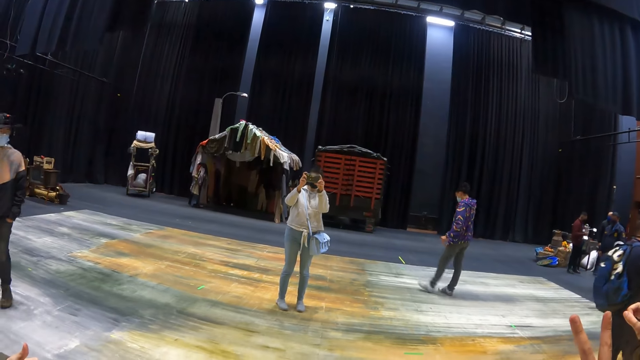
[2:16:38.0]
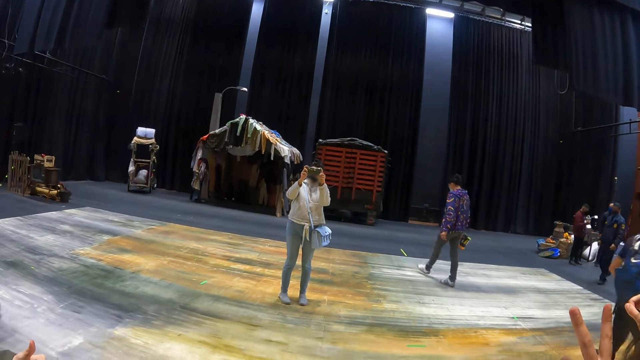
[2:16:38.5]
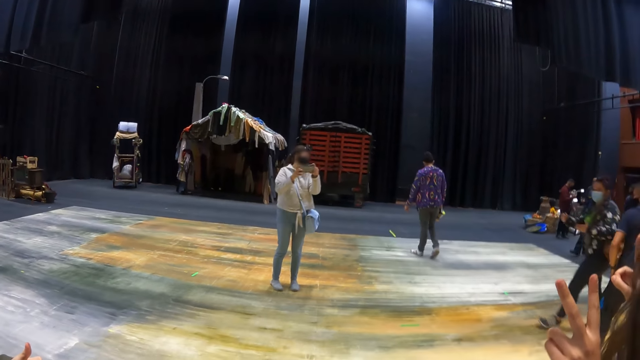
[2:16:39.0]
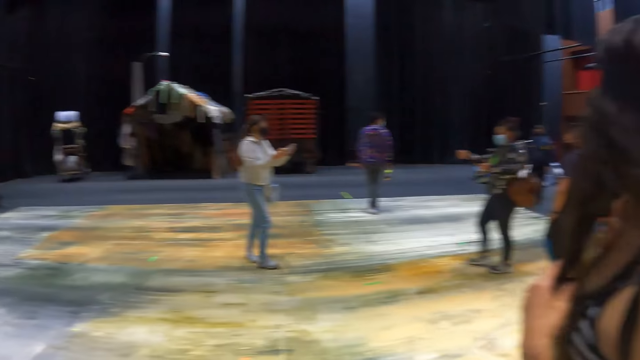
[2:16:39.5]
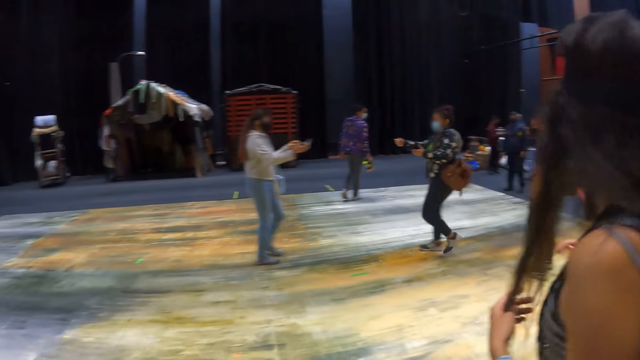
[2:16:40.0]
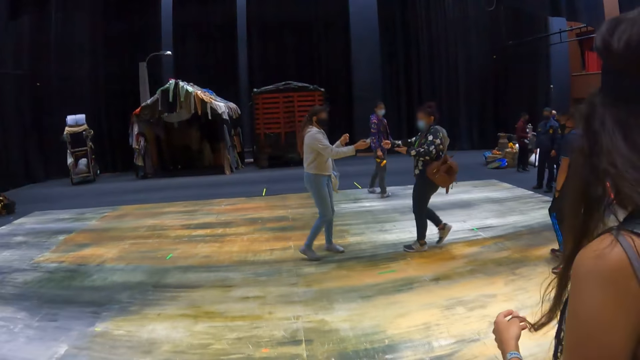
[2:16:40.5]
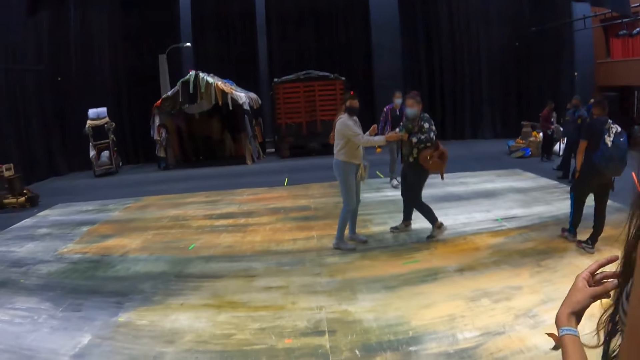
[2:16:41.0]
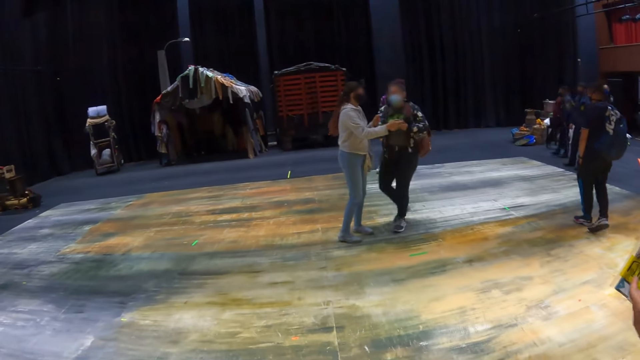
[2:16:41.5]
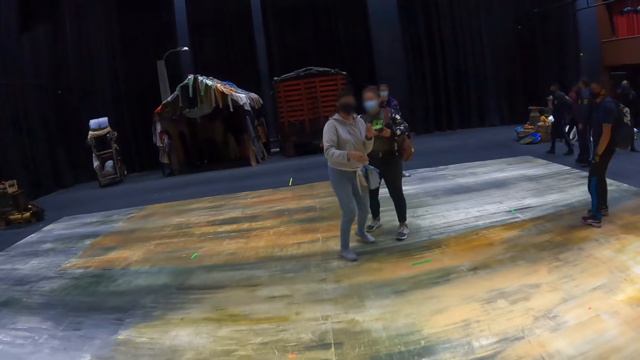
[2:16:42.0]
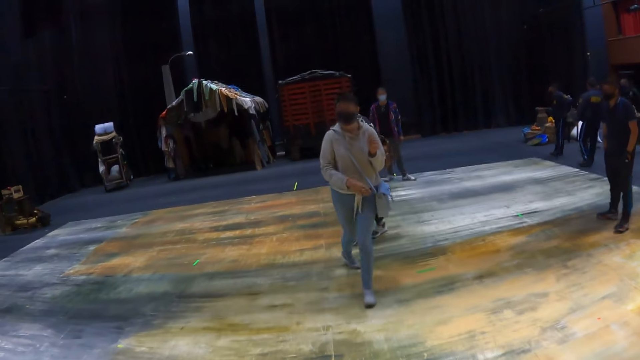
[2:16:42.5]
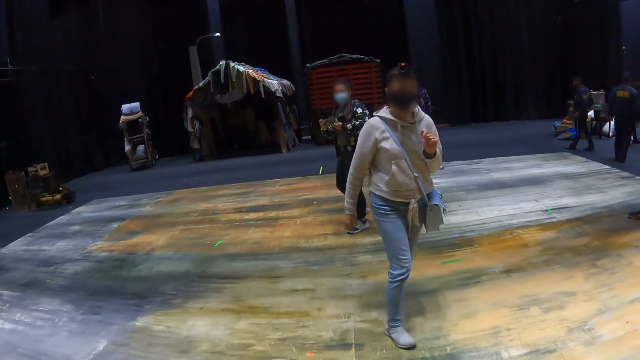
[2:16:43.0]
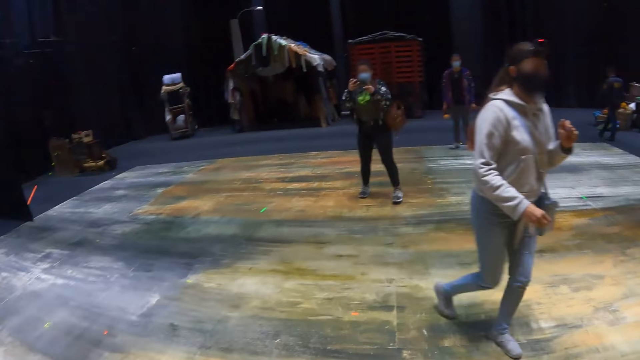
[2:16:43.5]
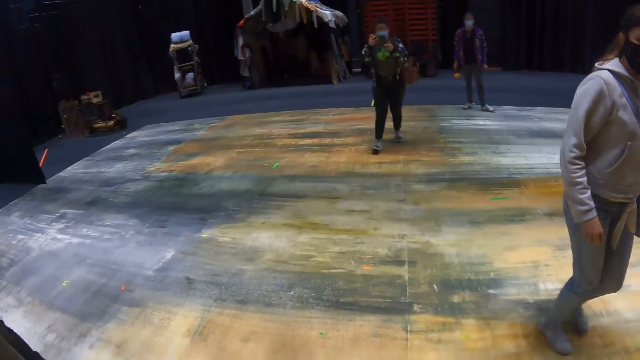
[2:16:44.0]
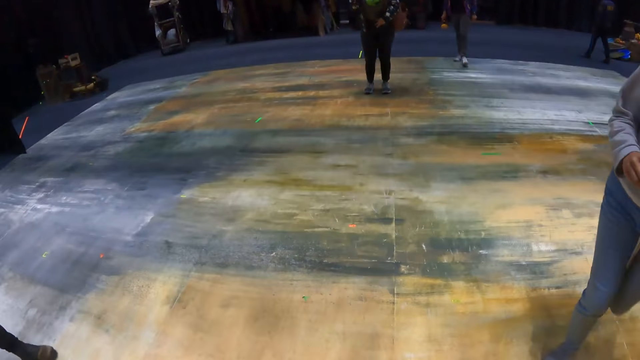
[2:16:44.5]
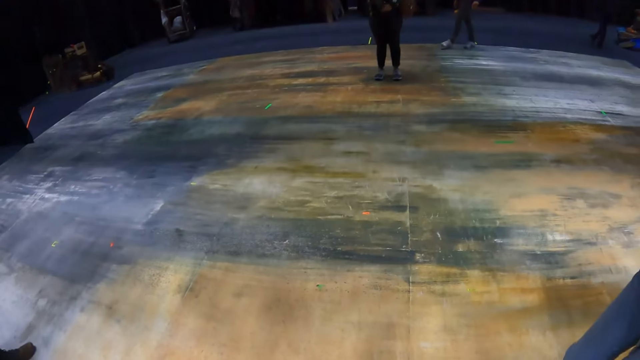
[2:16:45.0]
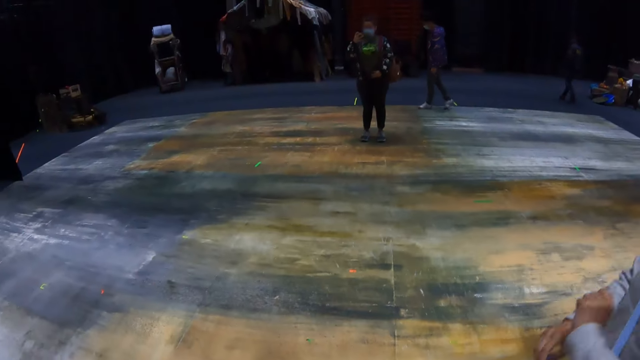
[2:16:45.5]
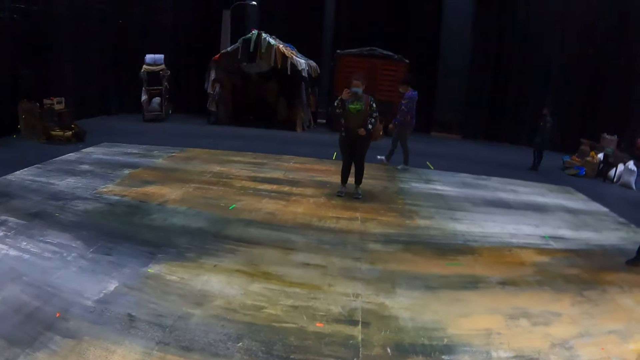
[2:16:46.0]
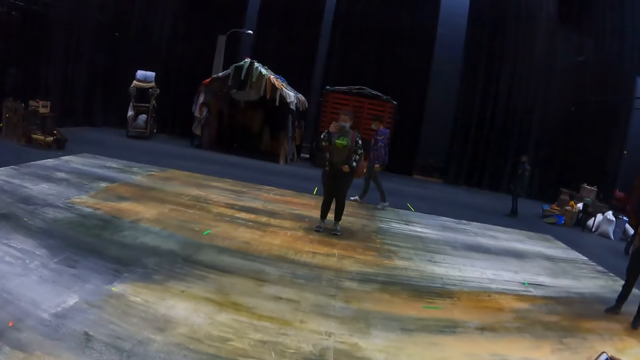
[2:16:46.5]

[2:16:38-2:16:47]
A lady holds the camera. Another lady takes the photos.

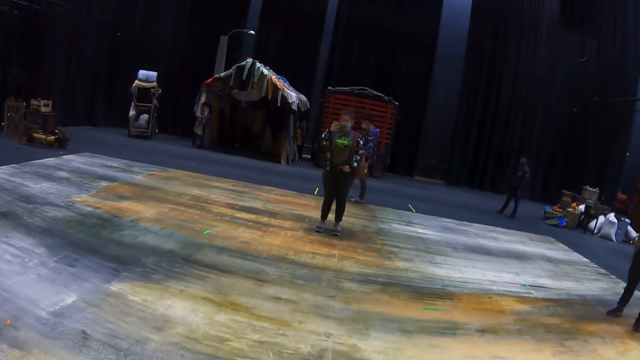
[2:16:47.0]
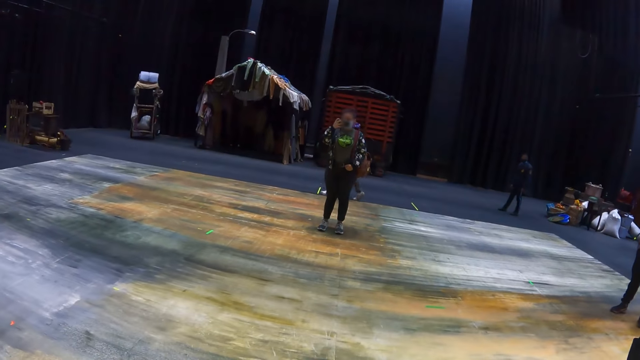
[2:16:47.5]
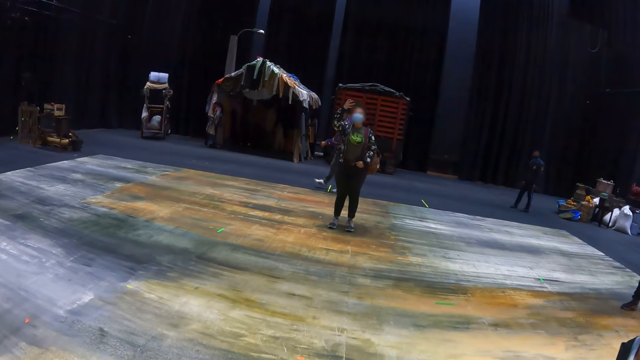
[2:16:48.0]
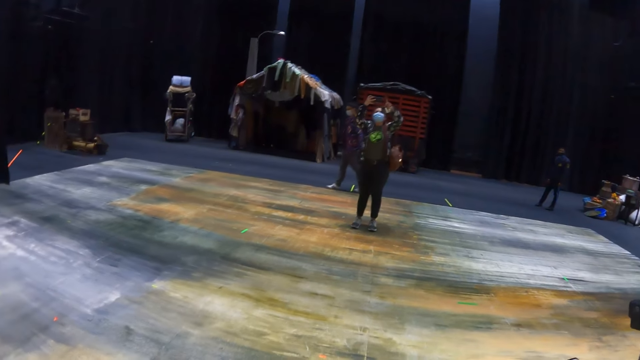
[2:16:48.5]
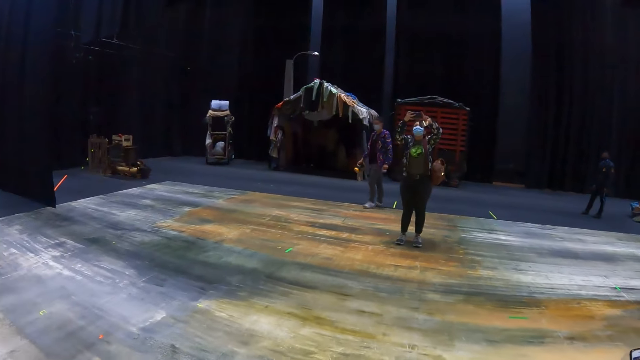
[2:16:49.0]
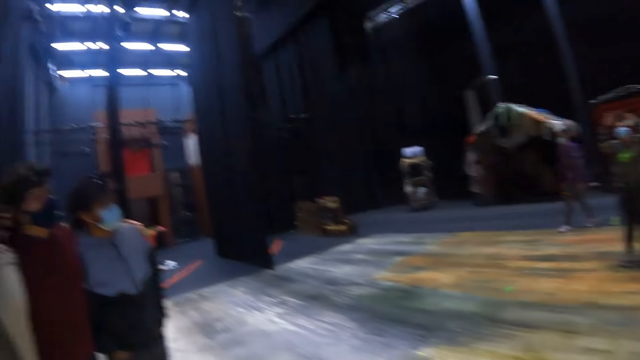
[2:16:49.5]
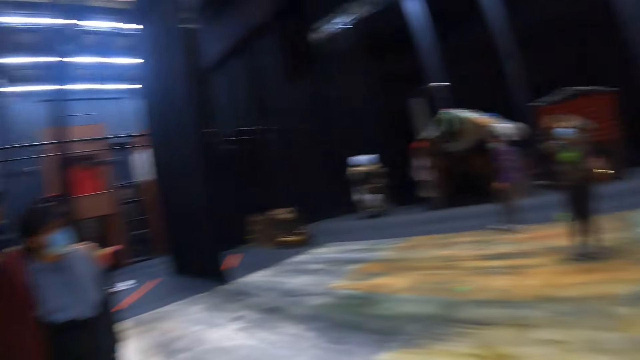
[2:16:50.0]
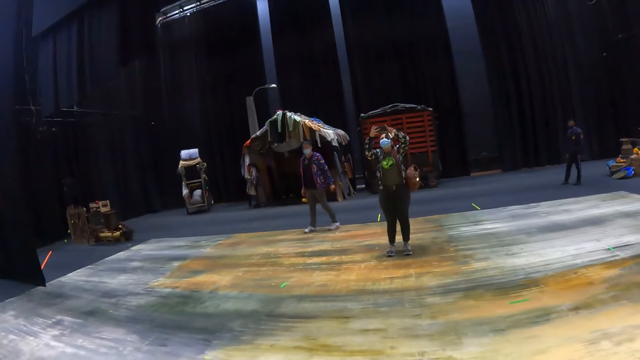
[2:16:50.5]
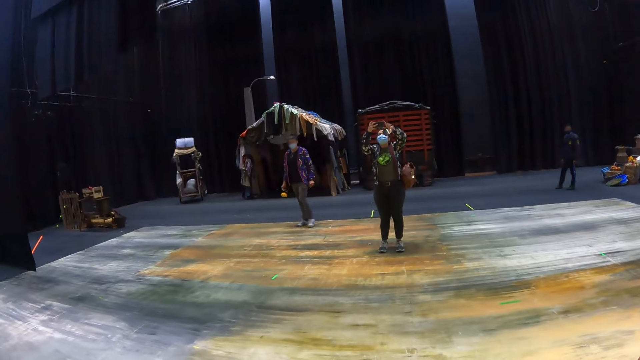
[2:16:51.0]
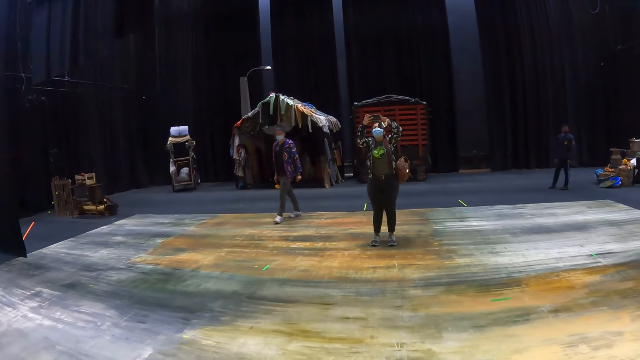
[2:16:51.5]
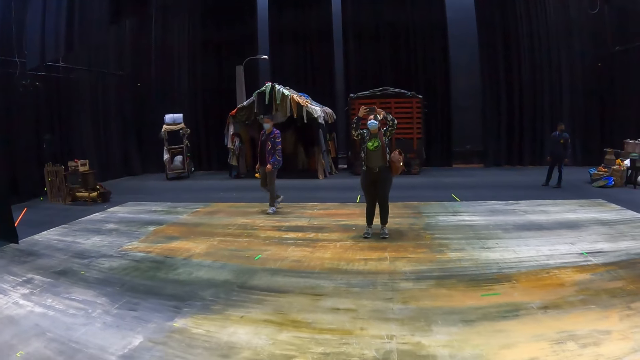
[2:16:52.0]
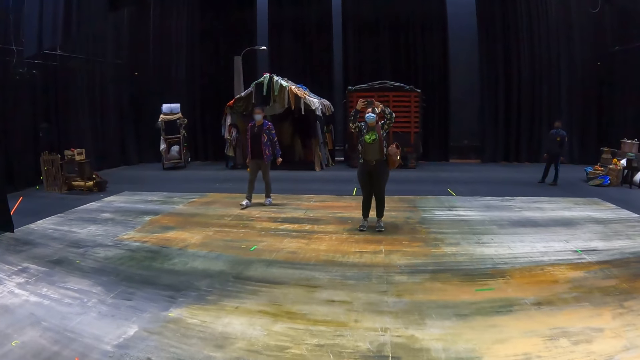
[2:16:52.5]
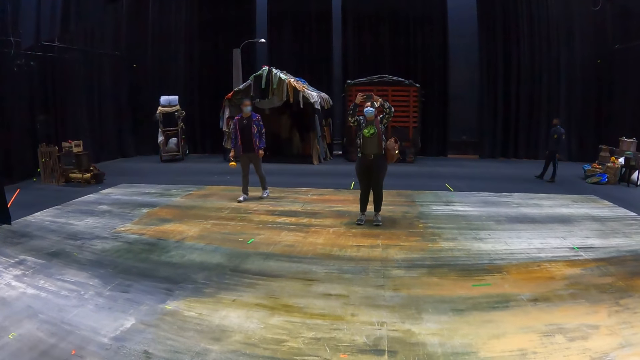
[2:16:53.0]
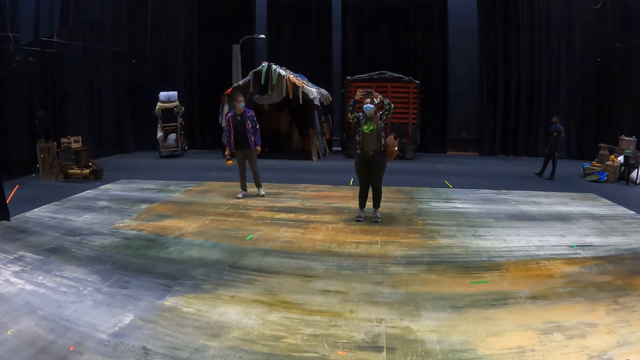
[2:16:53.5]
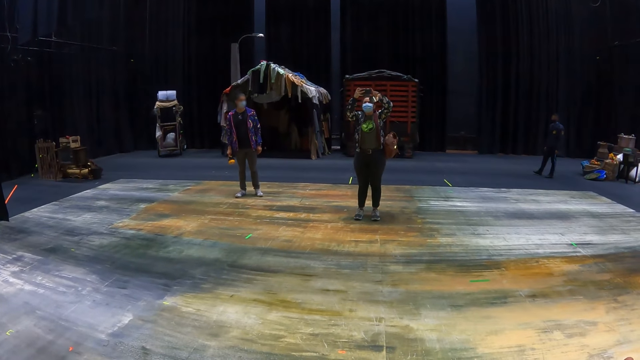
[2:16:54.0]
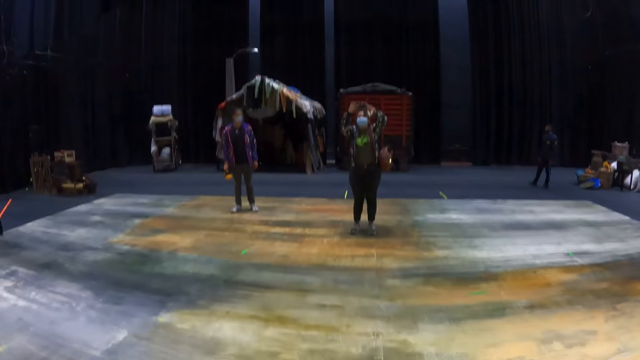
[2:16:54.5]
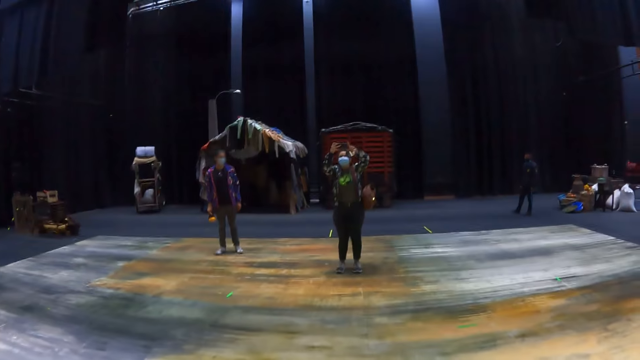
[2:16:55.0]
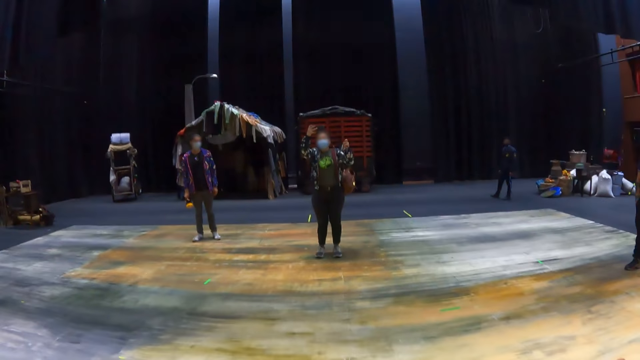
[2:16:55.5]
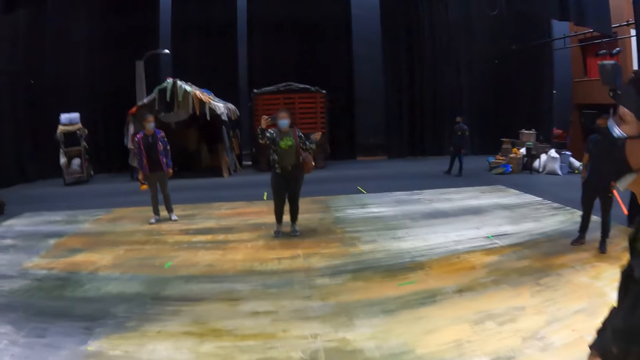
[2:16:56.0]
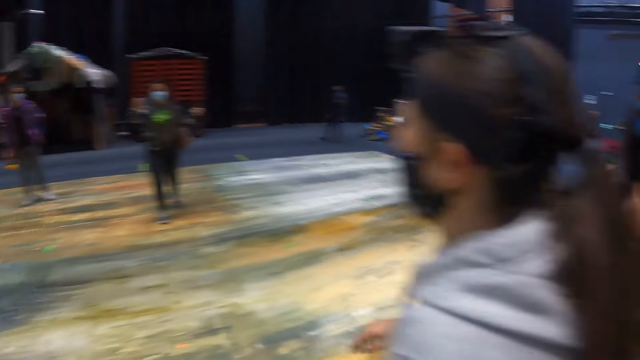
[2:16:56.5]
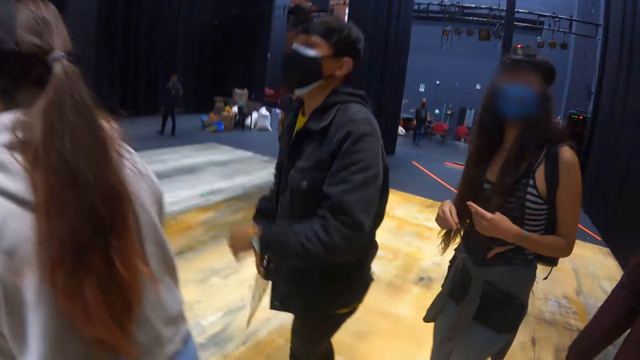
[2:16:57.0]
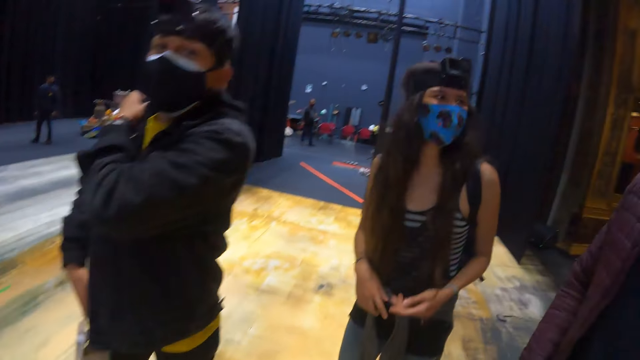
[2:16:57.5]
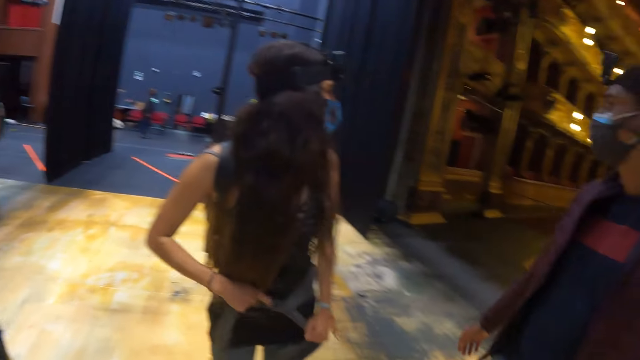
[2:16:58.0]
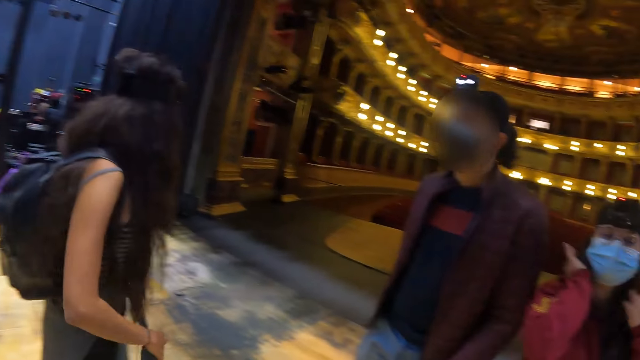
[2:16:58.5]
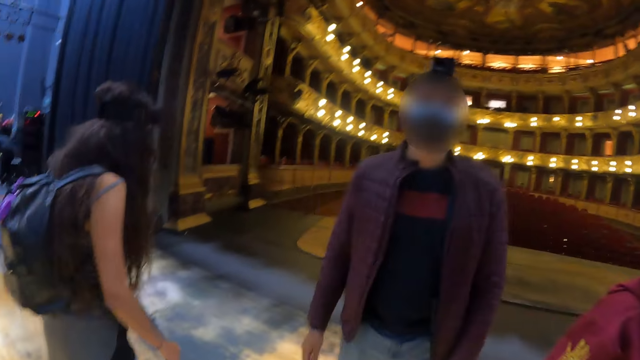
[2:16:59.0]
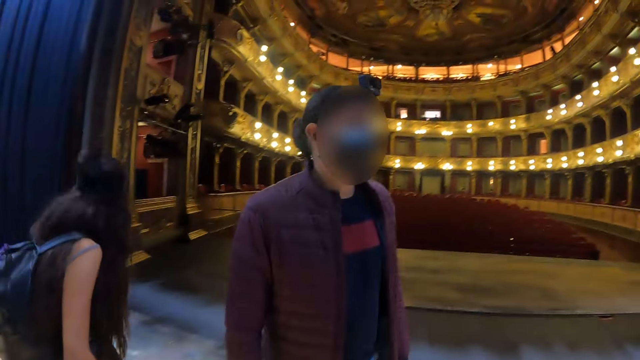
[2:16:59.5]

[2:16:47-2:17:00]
The camera wearer waits for a group photo. A woman takes a photo of the camera wearer. The camera wearer looks around the building. The woman takes the photos. The camera wearer looks around the building.
